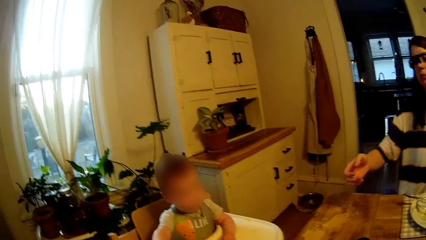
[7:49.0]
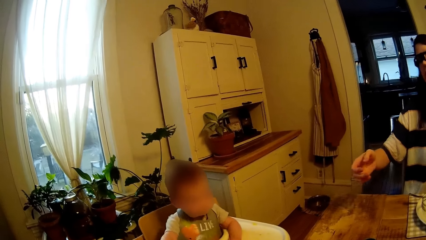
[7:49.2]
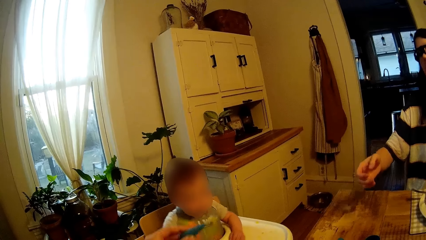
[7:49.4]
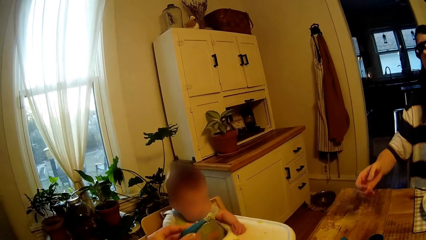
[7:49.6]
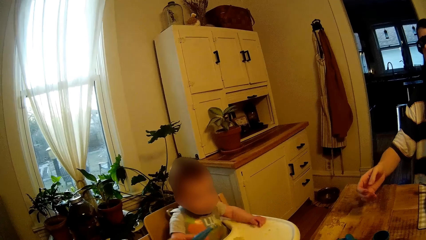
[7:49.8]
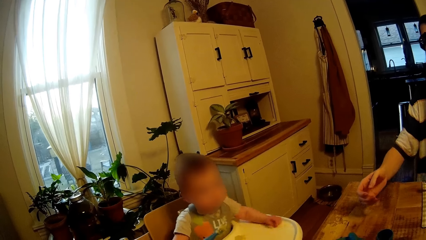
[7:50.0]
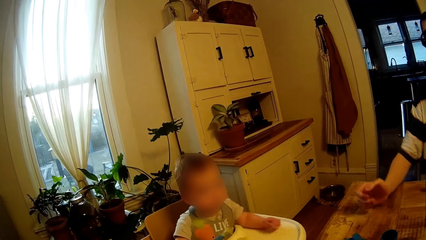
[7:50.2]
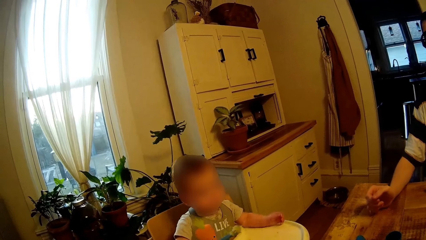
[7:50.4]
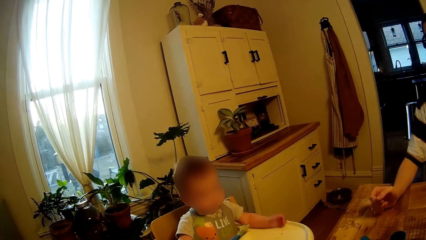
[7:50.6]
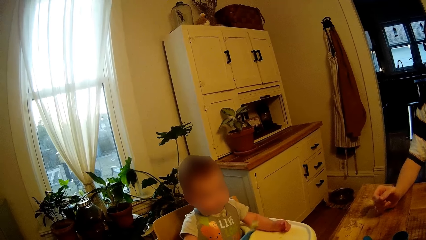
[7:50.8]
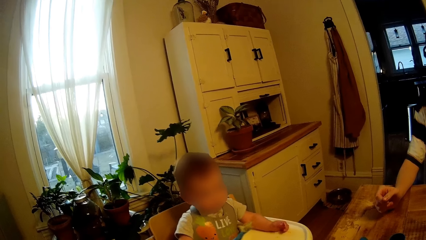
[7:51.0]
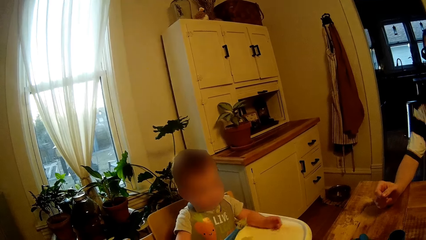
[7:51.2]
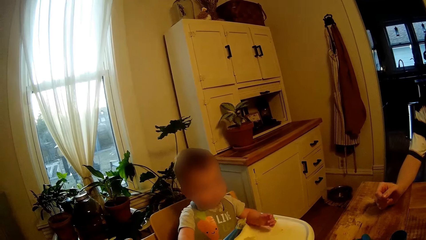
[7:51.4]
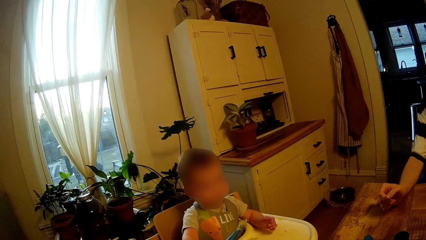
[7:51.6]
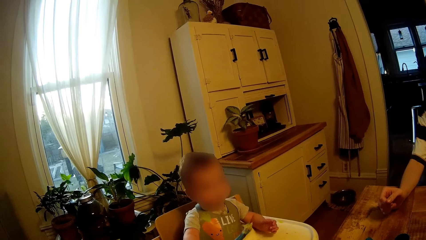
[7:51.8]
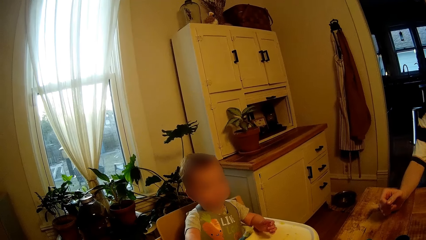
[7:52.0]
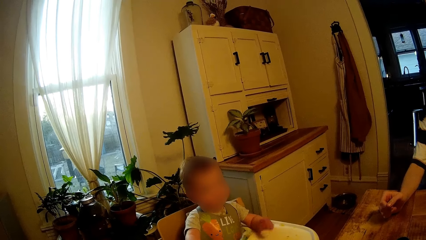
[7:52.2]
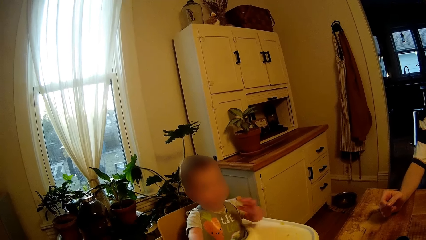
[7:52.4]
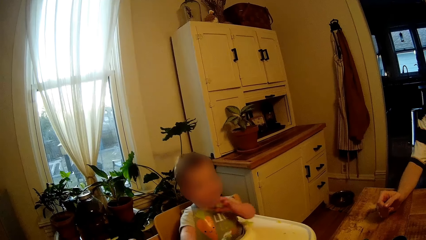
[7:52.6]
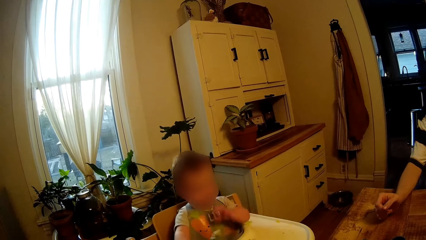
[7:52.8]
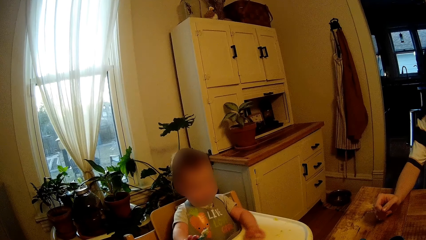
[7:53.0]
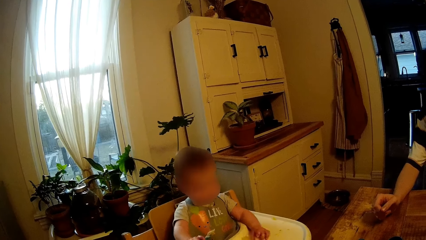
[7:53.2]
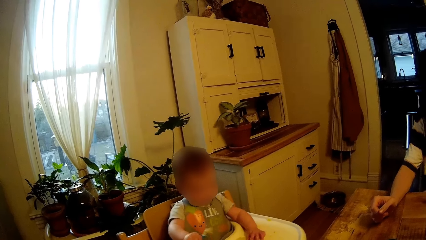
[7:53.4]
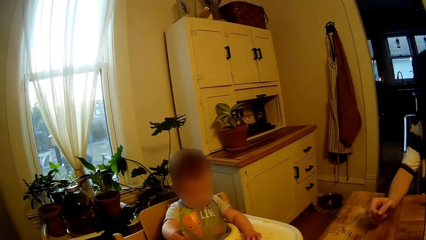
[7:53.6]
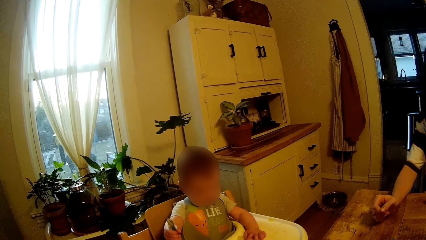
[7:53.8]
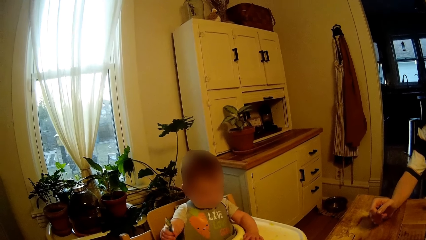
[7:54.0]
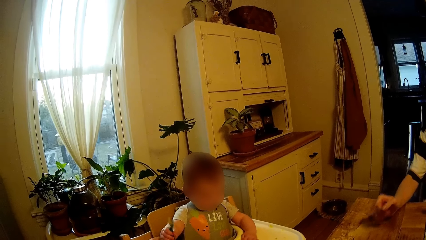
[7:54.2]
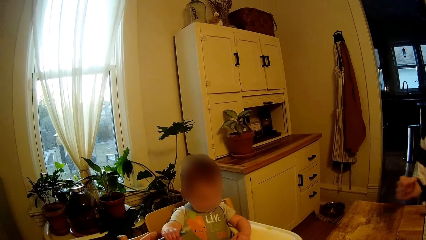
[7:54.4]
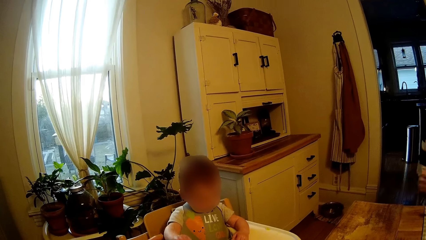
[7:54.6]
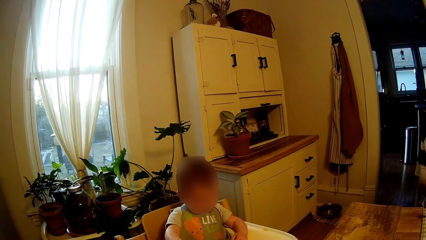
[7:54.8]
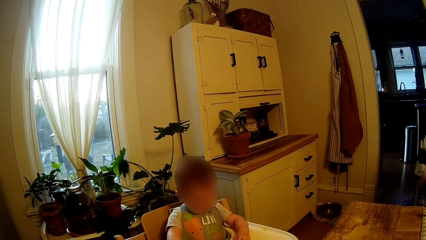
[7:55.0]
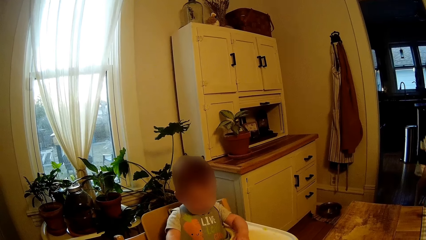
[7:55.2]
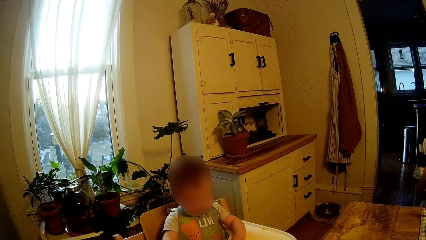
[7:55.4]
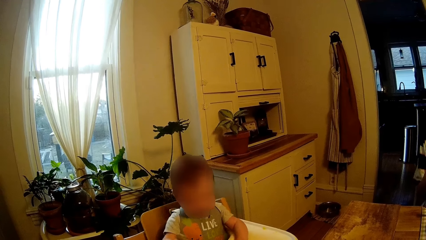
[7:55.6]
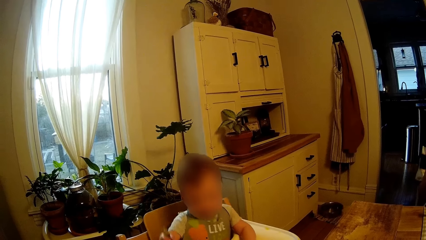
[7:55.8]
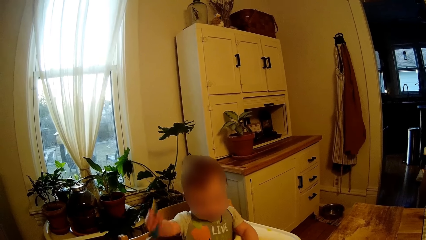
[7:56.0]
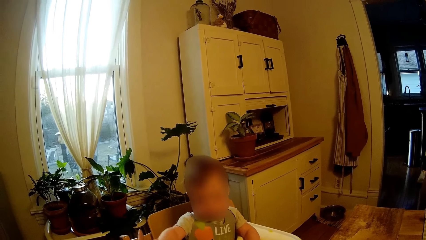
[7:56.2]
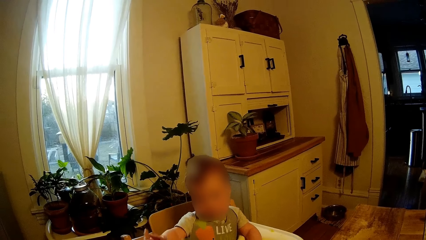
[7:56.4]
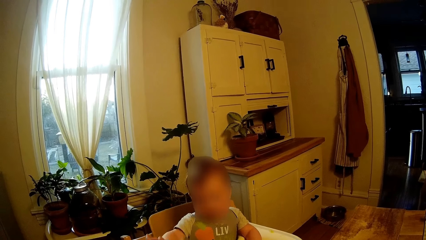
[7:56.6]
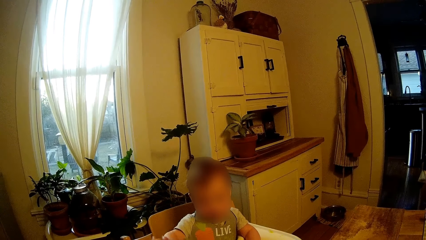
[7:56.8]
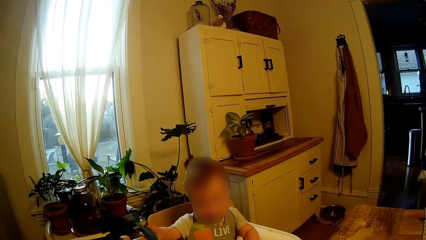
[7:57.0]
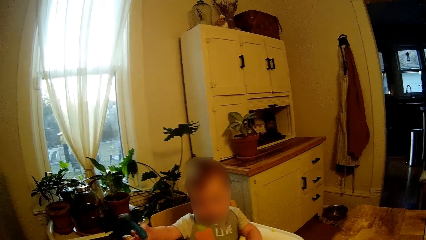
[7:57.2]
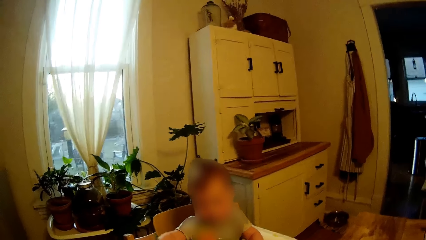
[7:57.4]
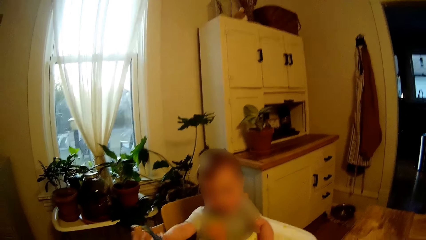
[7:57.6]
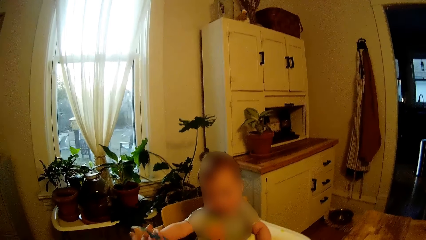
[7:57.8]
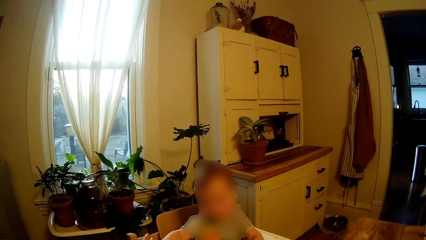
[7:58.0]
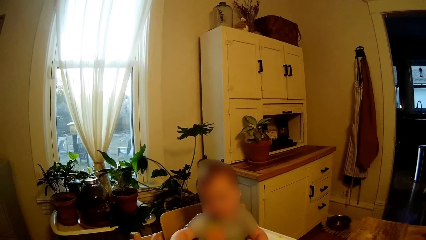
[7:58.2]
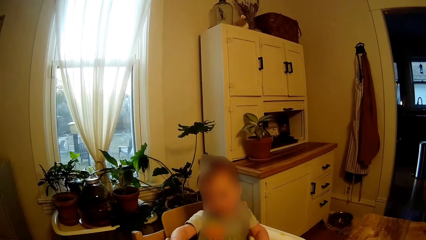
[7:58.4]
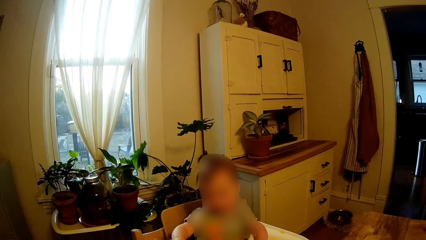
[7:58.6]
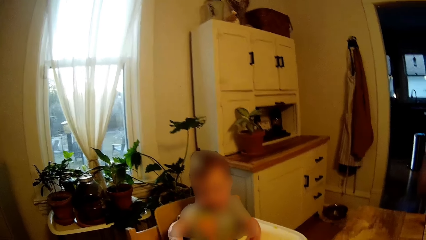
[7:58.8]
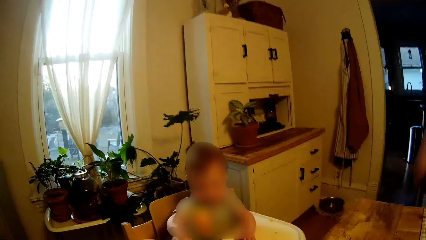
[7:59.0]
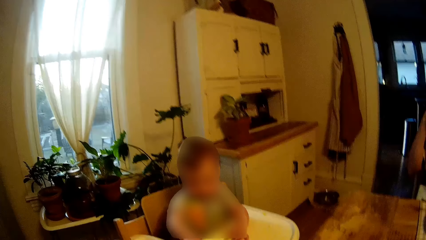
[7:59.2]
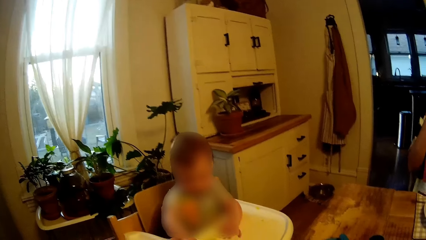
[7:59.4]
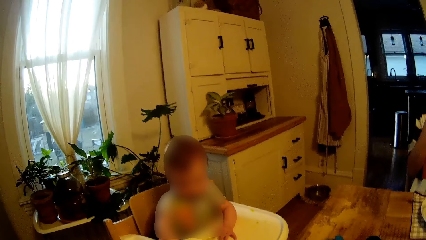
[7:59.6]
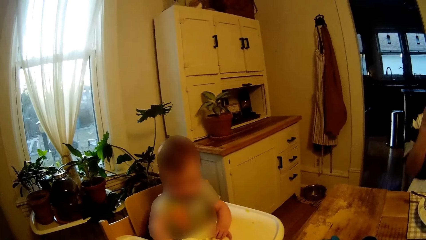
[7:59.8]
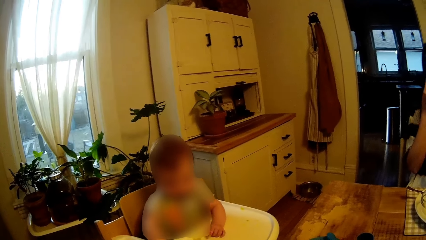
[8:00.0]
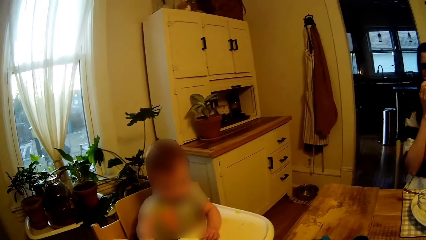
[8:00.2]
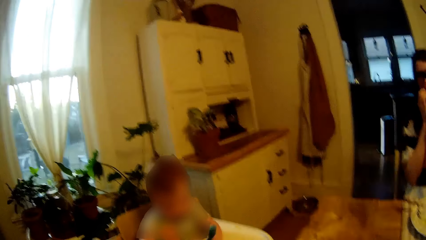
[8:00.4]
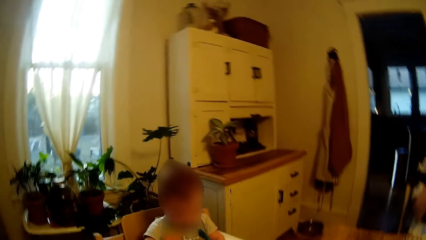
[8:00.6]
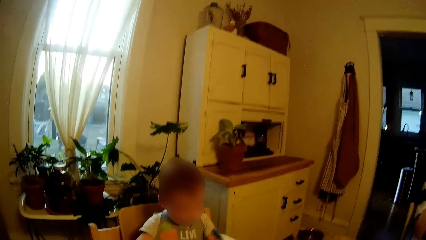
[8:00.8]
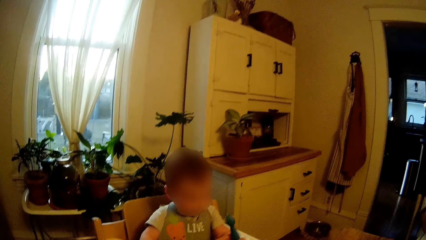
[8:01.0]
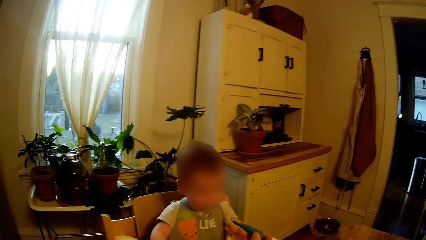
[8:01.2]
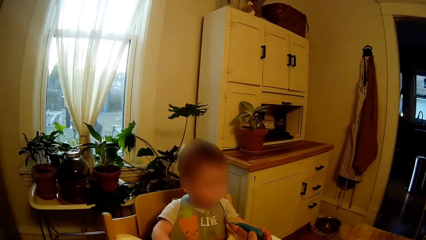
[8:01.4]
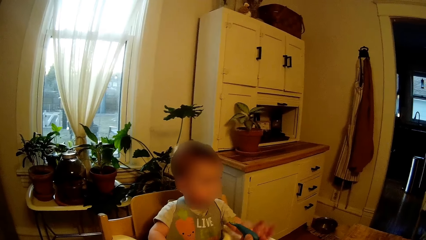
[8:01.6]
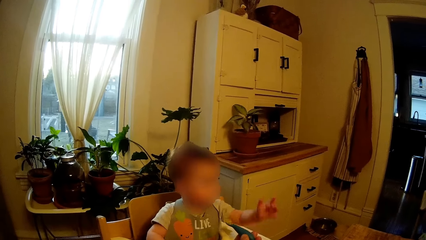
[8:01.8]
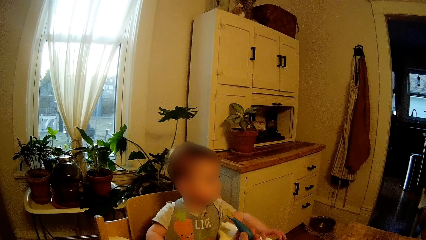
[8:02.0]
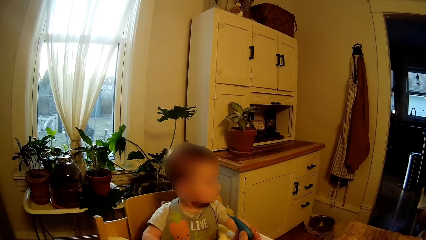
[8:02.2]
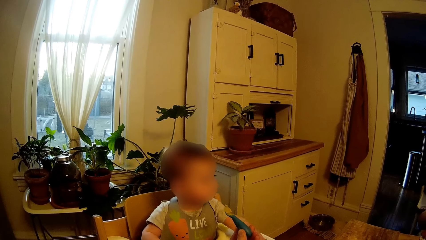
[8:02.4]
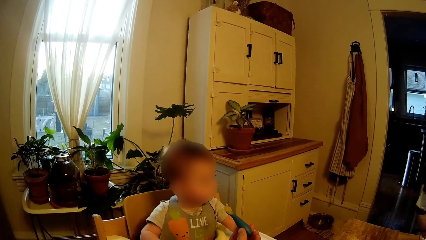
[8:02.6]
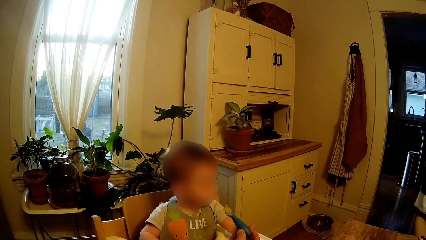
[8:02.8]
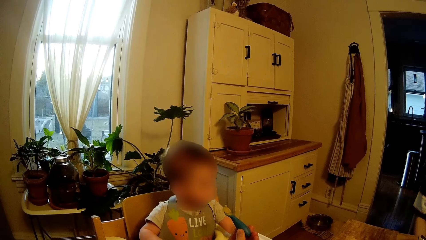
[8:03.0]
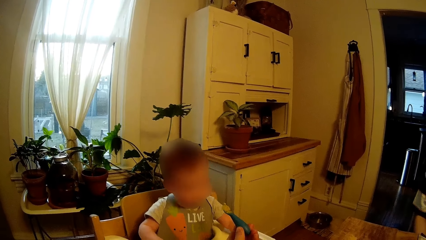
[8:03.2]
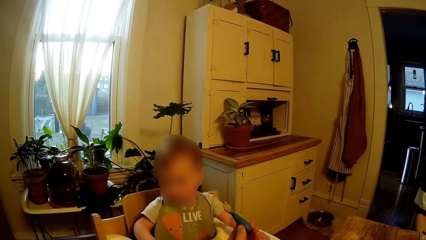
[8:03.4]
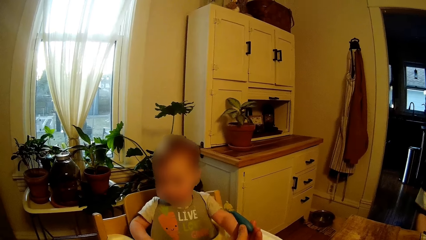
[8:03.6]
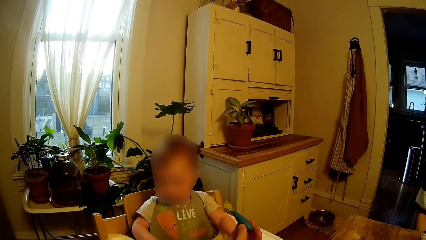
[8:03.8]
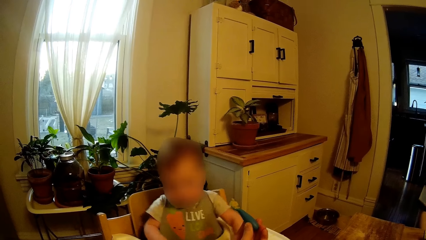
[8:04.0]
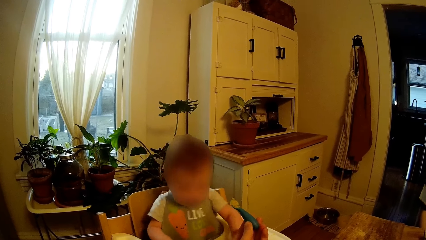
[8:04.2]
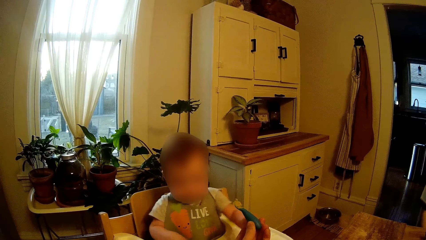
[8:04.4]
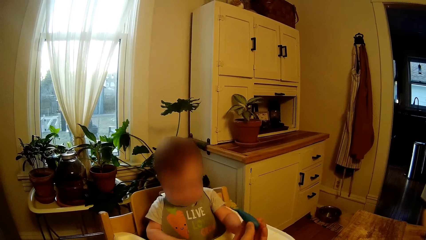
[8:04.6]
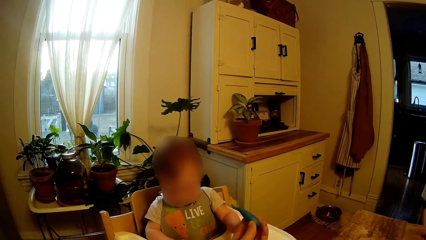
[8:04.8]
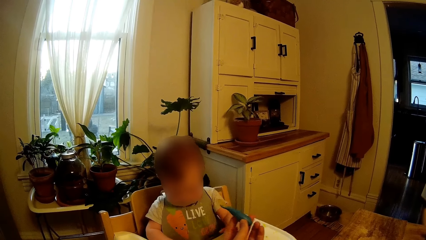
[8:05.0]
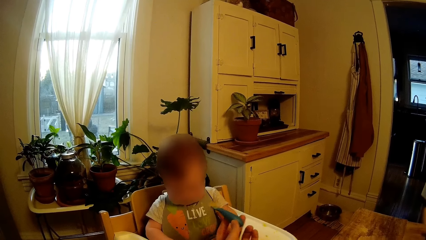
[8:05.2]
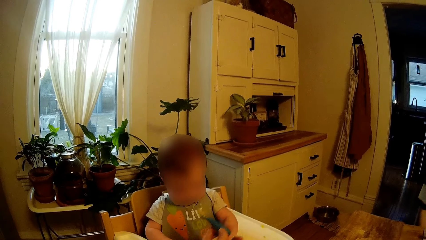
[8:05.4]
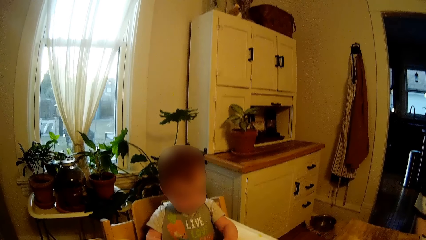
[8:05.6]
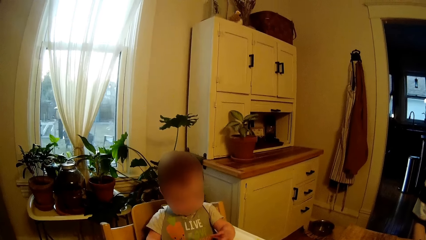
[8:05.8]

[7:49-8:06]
A woman laughs.
